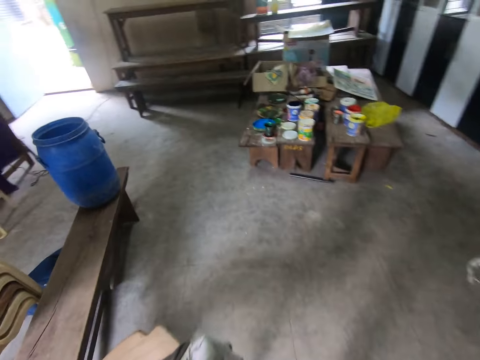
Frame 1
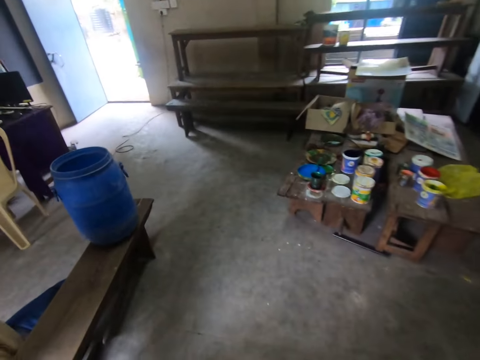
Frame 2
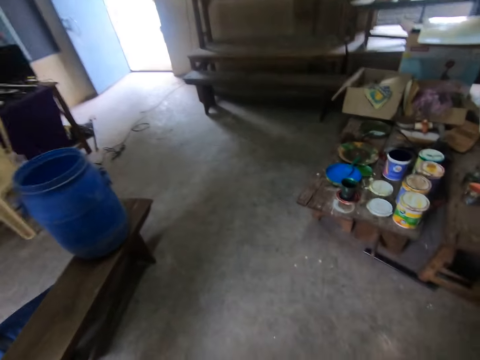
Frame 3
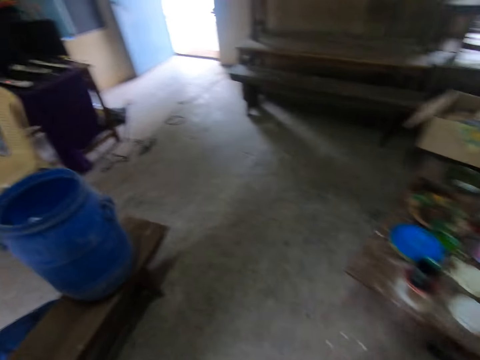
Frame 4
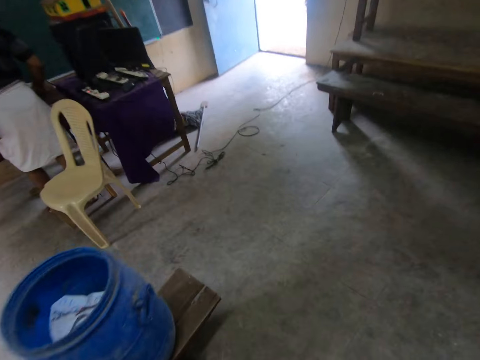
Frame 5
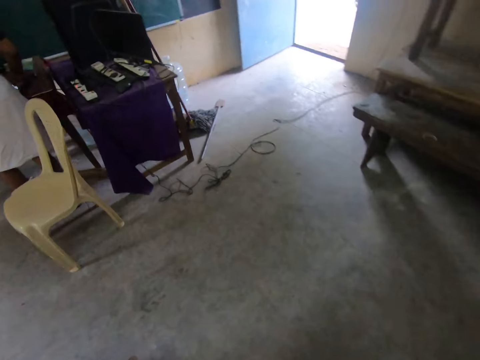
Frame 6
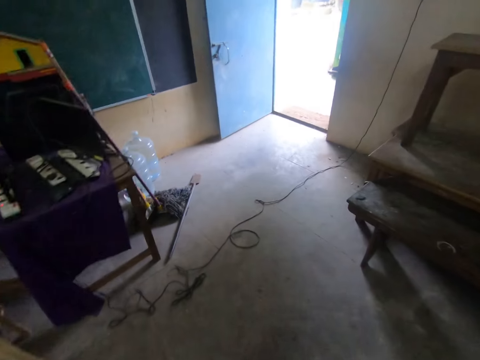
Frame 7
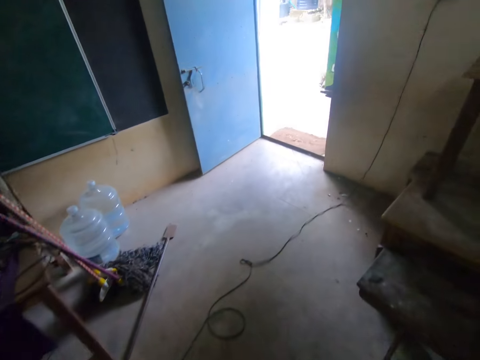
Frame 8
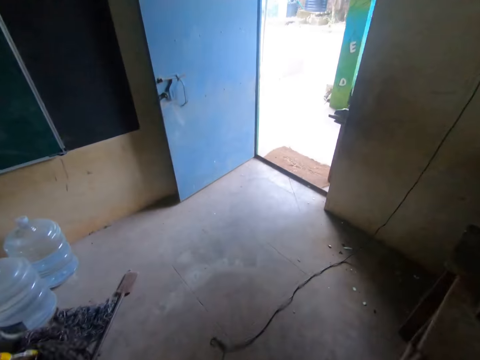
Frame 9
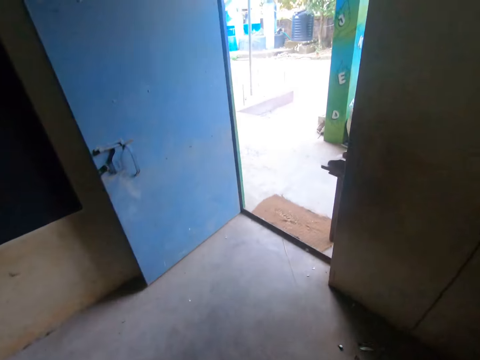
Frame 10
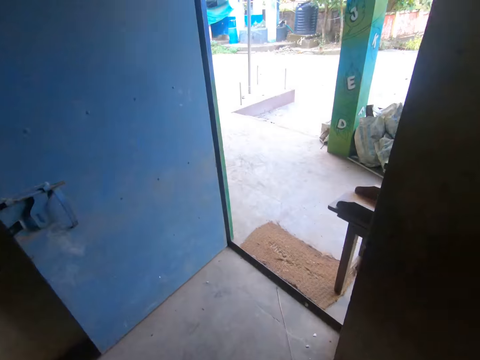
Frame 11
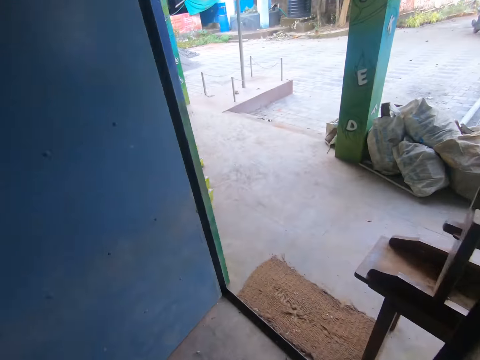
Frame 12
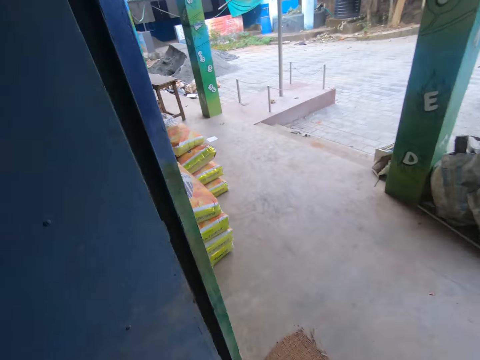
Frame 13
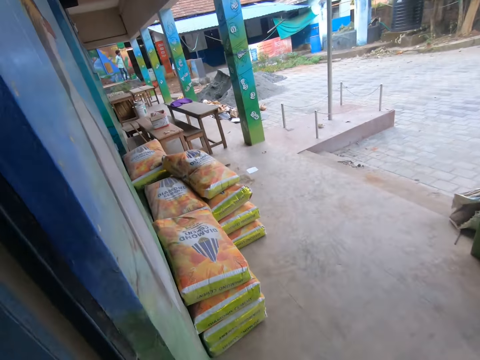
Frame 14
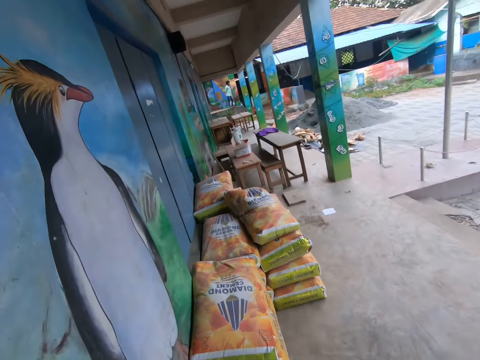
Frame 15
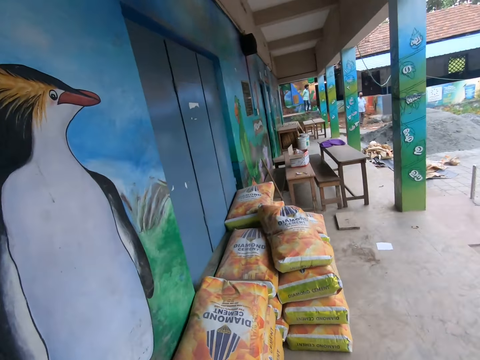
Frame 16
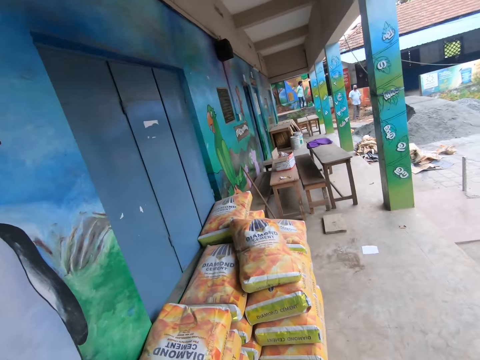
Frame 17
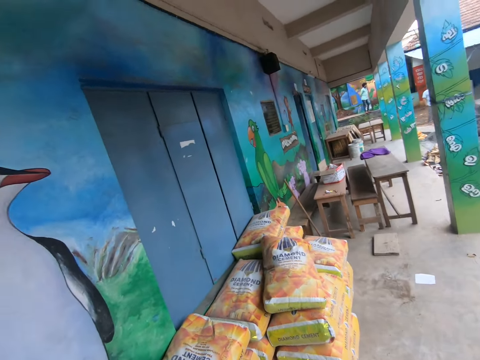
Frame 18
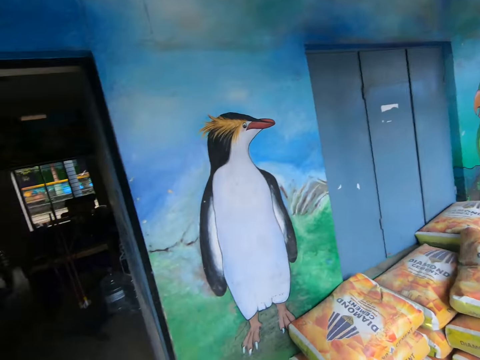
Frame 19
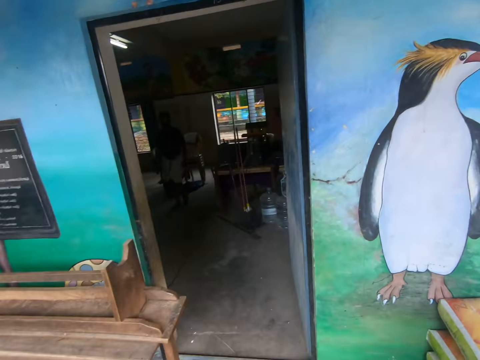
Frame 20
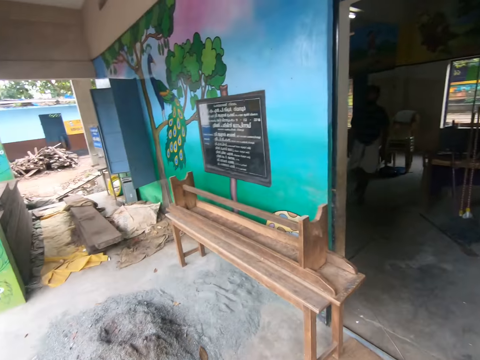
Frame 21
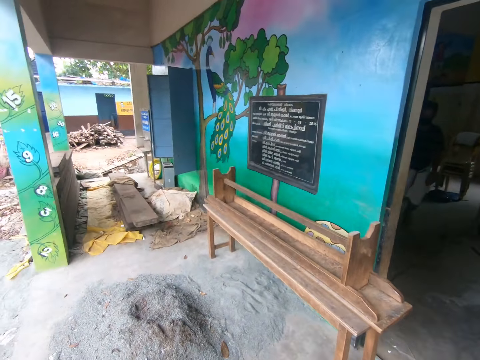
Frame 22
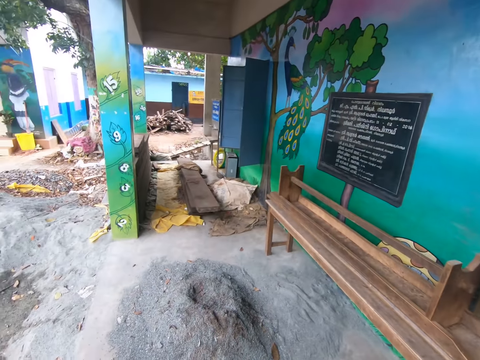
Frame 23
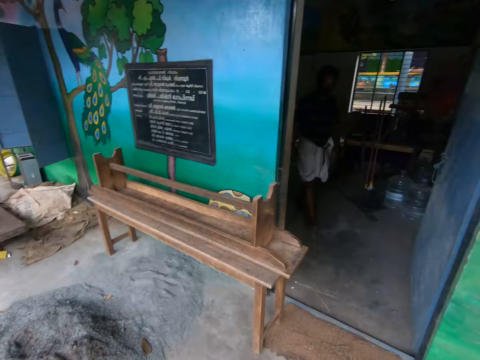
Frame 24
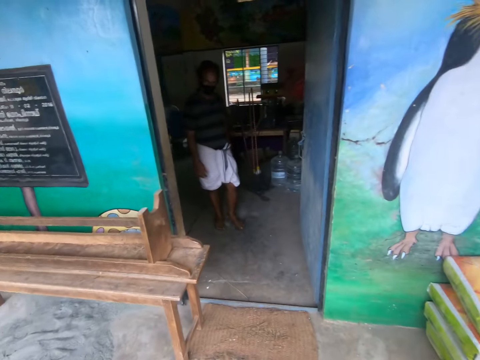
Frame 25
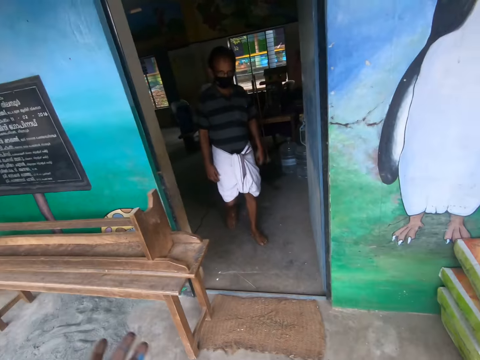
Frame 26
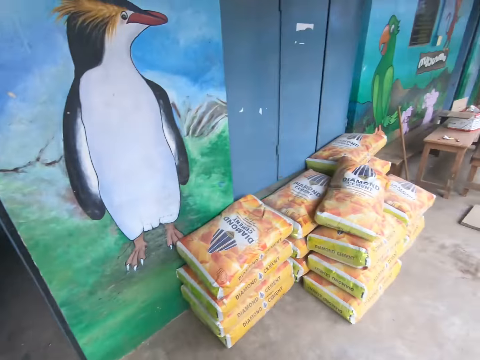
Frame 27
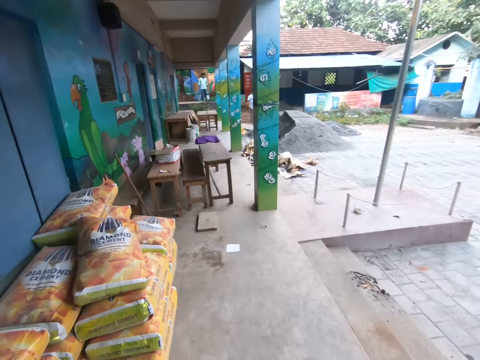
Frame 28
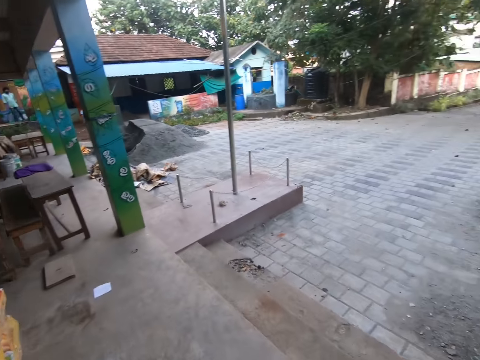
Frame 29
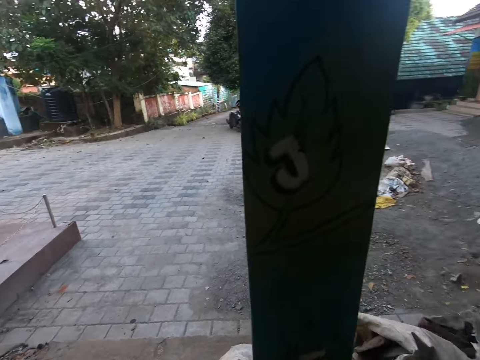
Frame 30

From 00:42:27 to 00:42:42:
The camera wearer walks out the door. They look around. They turn around. They interact with a man. The man walks in a room. The man walks out the door. The camera wearer turns around.

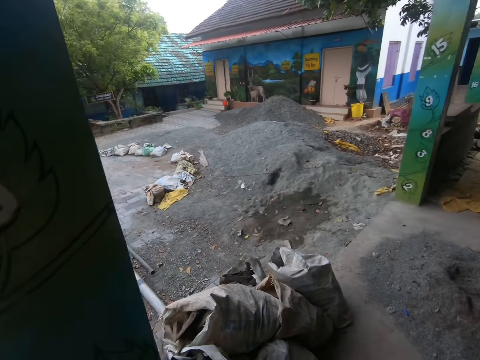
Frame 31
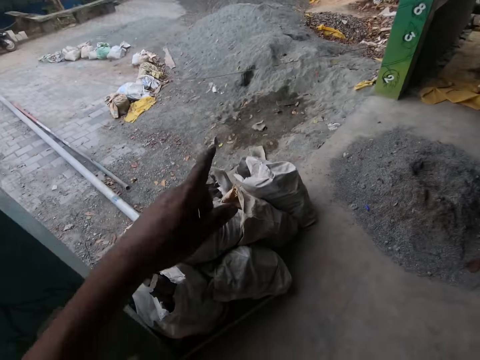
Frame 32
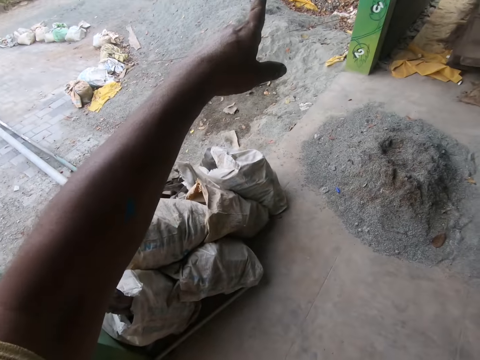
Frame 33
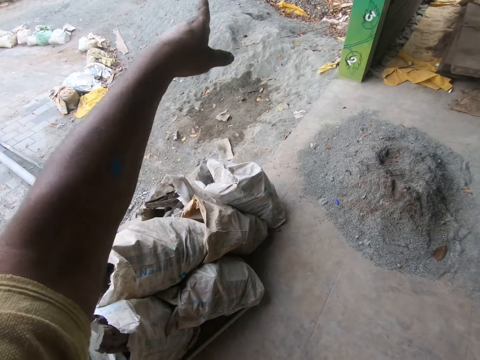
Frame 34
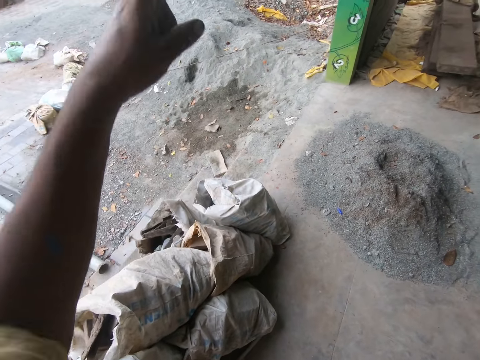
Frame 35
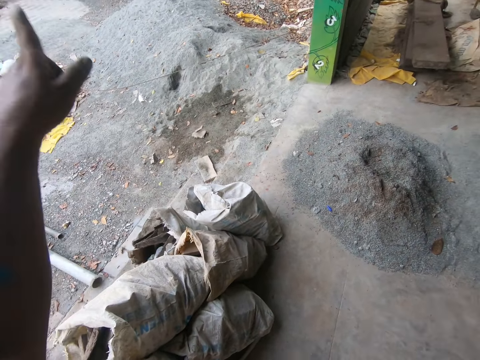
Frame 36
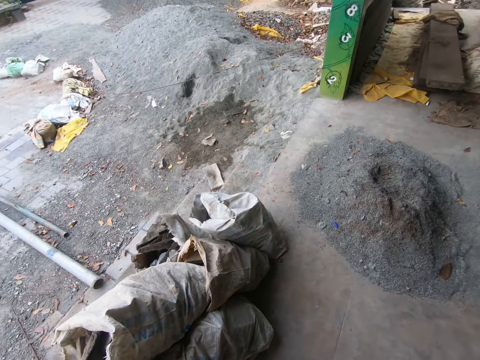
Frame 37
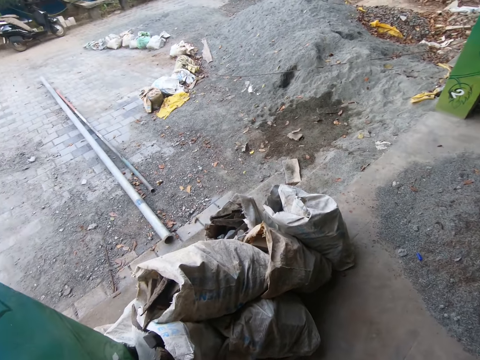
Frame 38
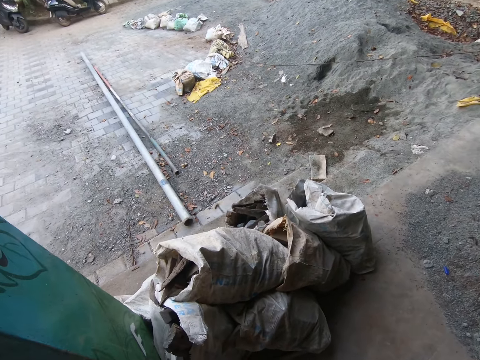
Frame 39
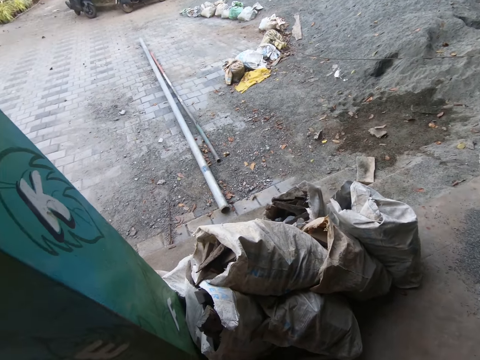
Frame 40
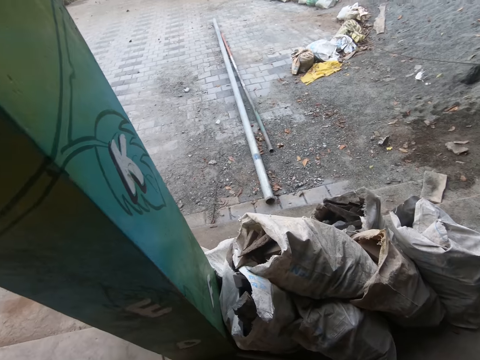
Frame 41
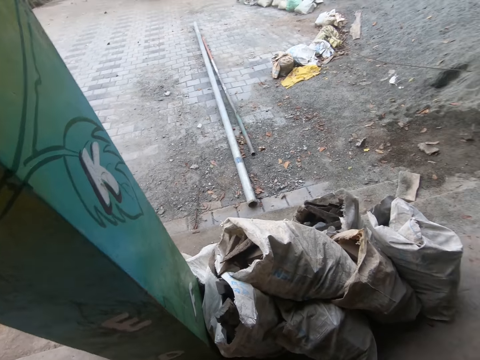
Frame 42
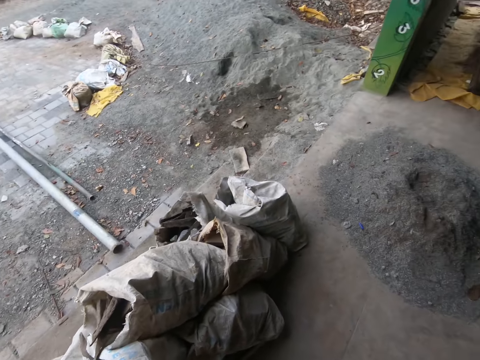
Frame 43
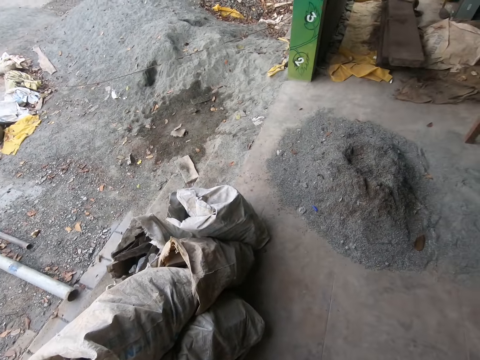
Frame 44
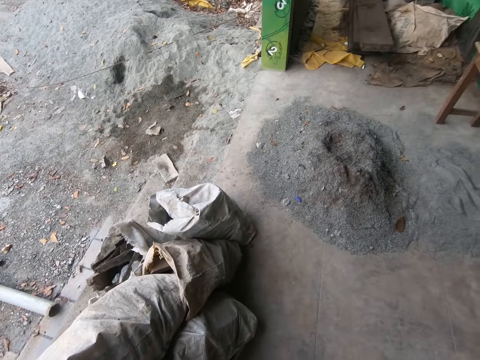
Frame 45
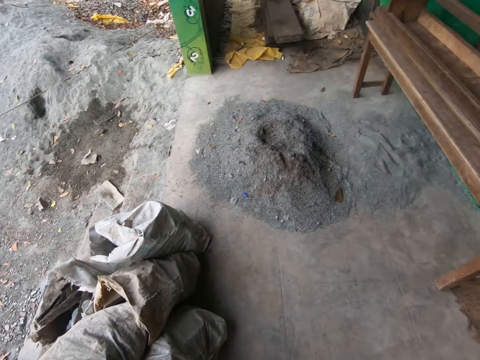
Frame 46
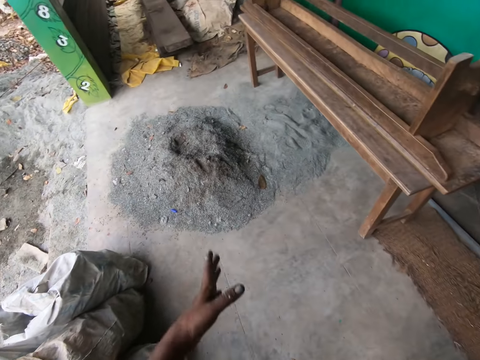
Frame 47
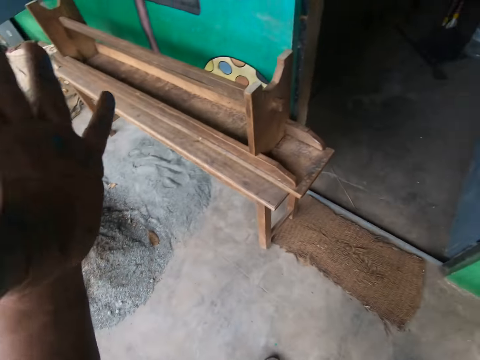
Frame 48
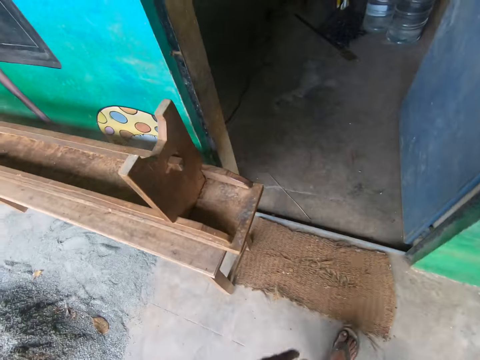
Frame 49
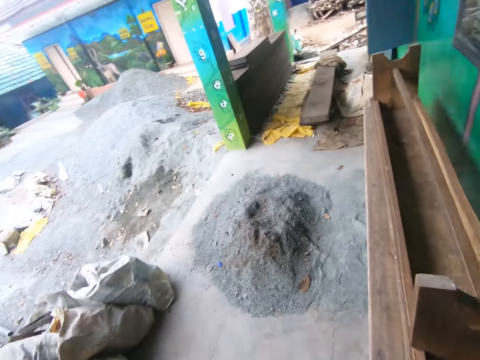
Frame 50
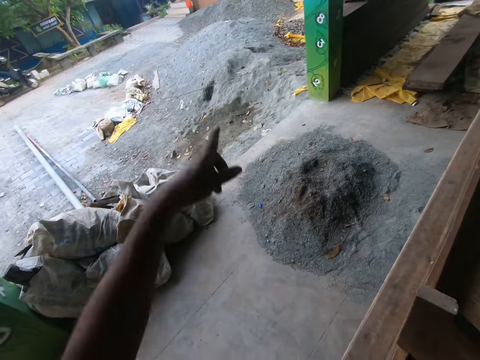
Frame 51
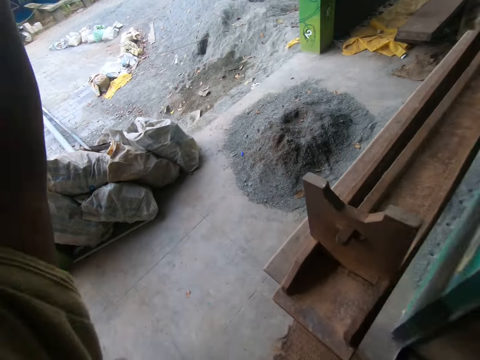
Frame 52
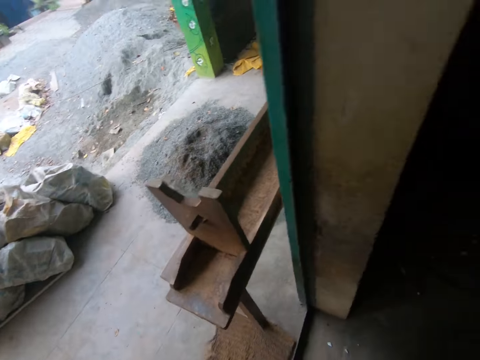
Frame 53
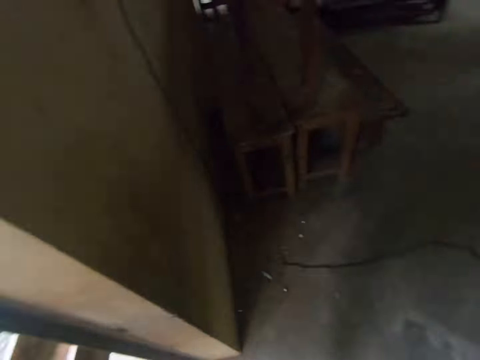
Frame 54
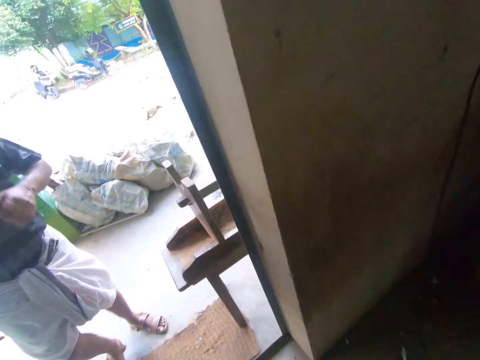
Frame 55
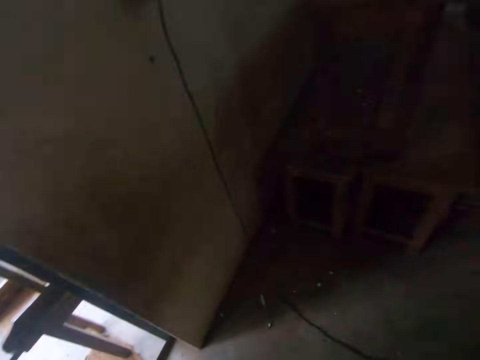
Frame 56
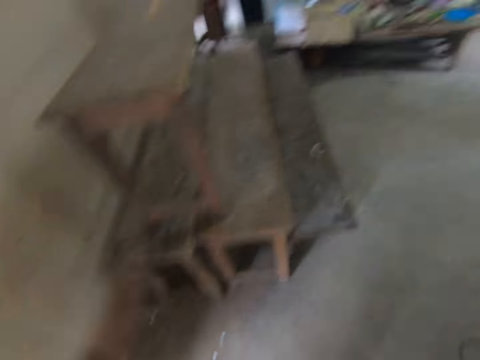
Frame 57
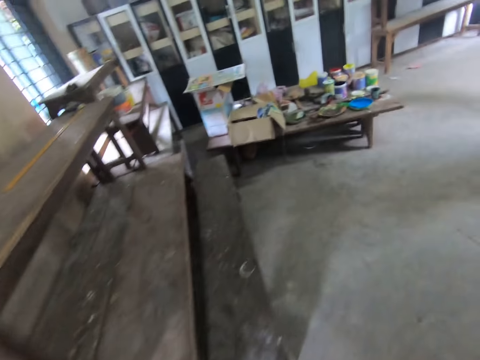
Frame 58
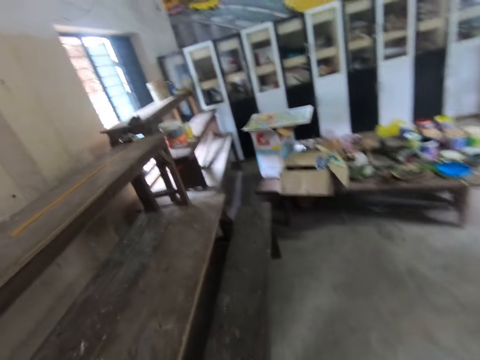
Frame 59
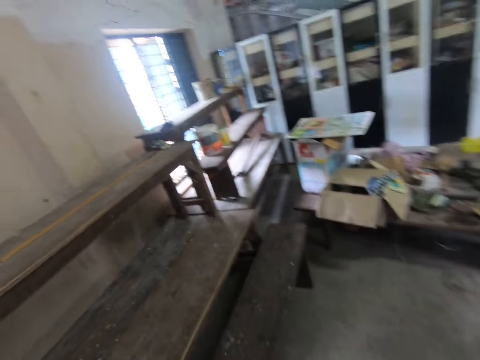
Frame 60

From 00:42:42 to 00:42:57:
The camera wearer points at the compound. They raise the left hand. They drop the left hand. They look around. They move the left hand. They look around. They raise the left hand. They get in the house. They walk in the house.
